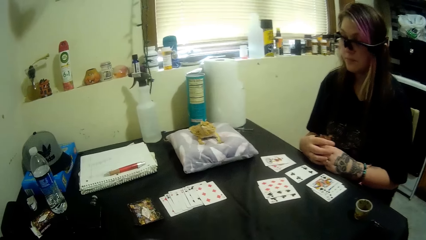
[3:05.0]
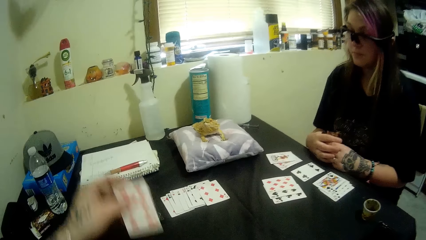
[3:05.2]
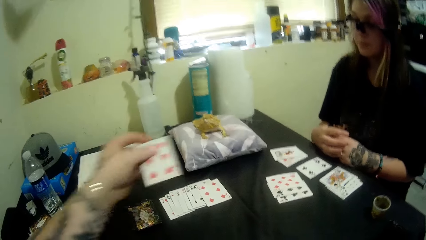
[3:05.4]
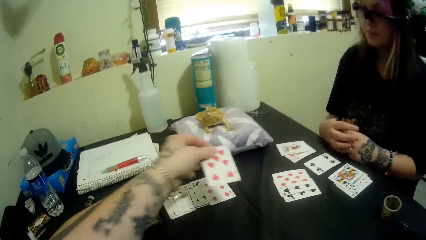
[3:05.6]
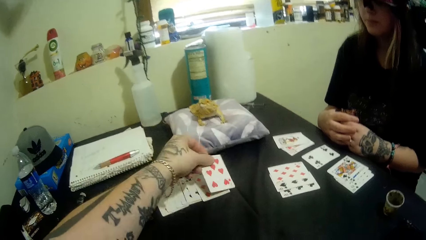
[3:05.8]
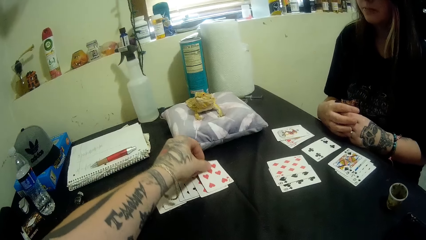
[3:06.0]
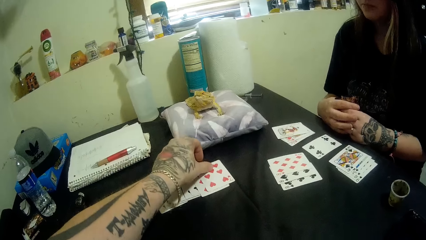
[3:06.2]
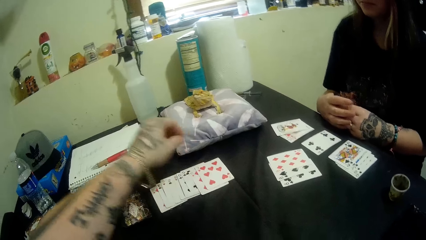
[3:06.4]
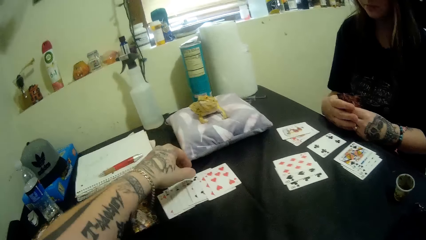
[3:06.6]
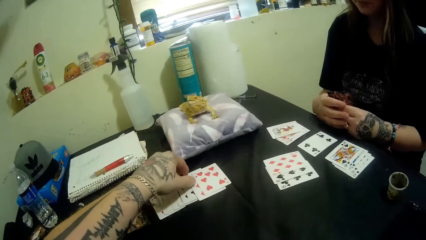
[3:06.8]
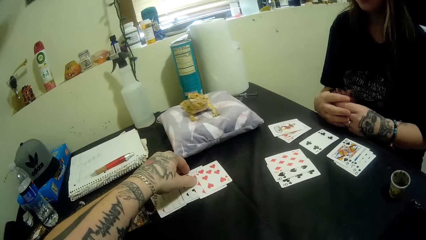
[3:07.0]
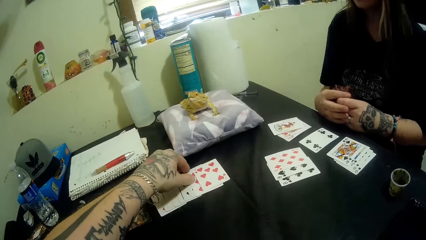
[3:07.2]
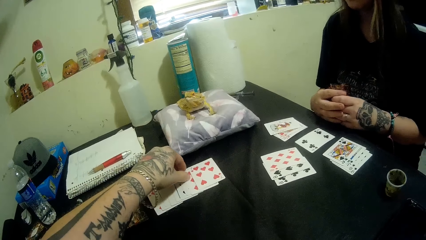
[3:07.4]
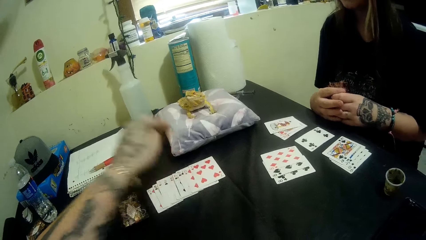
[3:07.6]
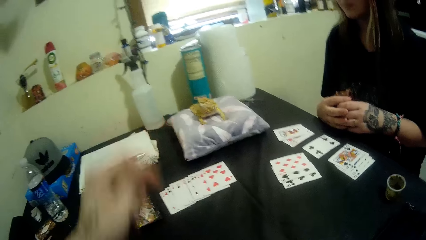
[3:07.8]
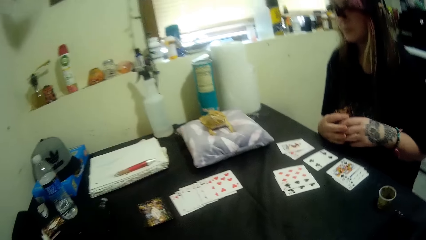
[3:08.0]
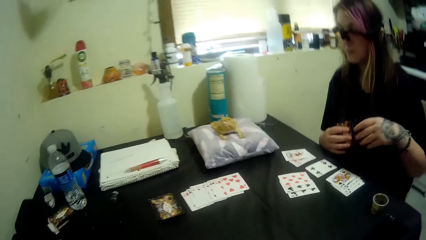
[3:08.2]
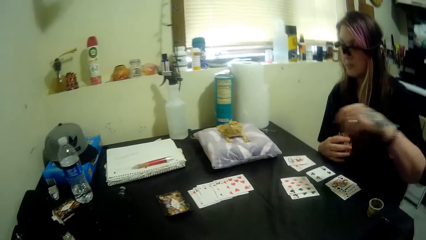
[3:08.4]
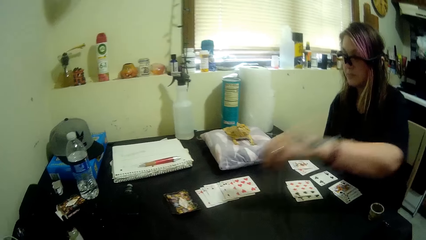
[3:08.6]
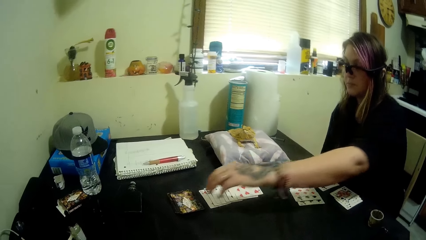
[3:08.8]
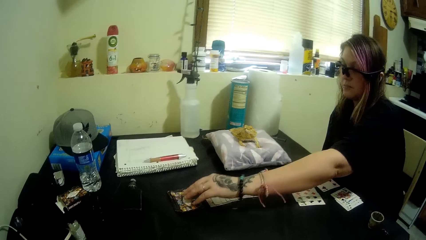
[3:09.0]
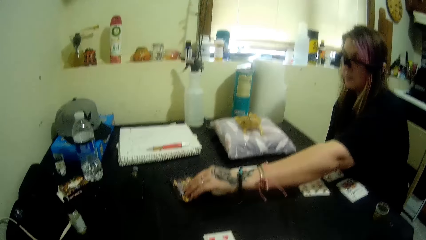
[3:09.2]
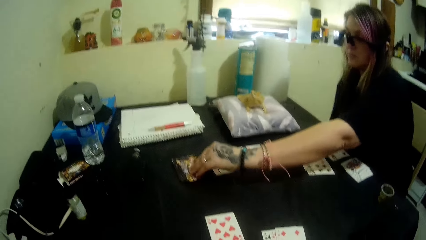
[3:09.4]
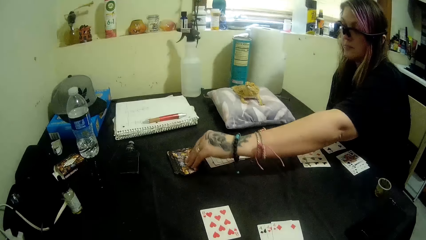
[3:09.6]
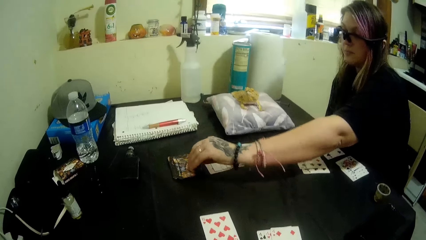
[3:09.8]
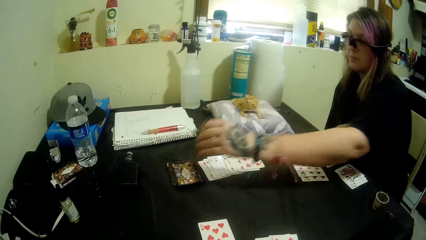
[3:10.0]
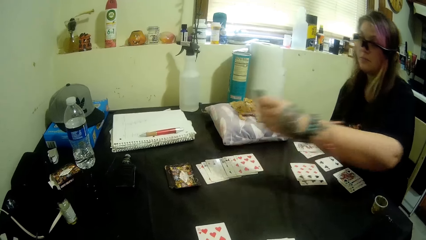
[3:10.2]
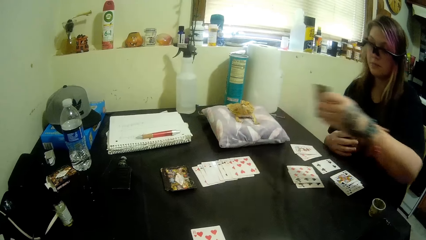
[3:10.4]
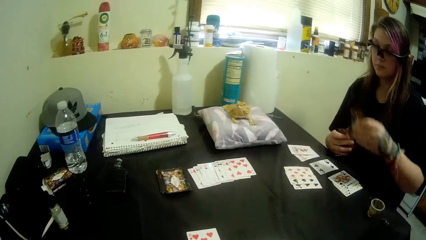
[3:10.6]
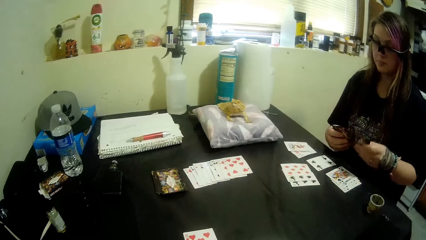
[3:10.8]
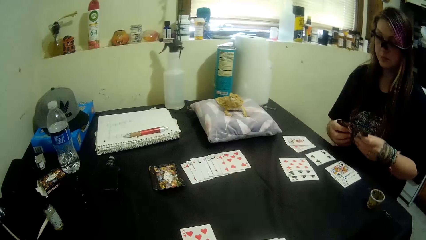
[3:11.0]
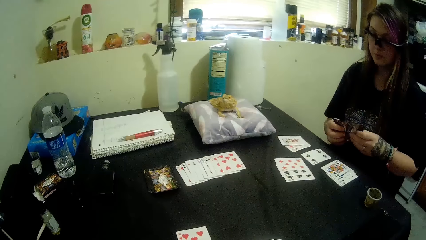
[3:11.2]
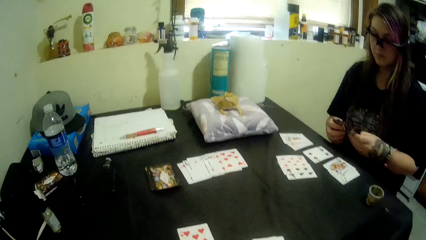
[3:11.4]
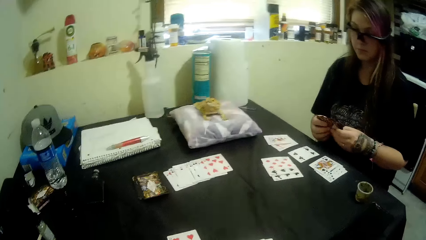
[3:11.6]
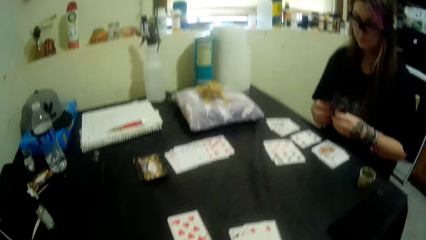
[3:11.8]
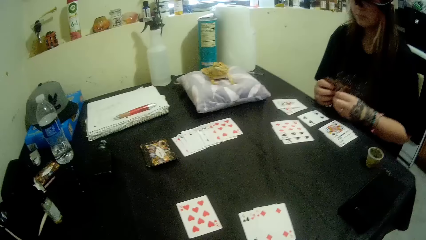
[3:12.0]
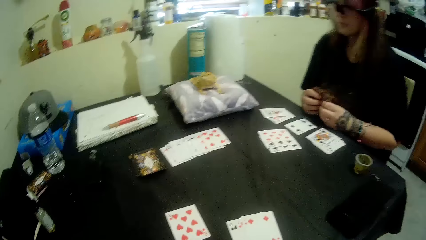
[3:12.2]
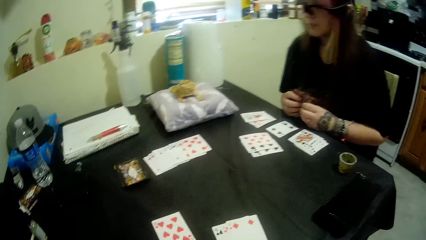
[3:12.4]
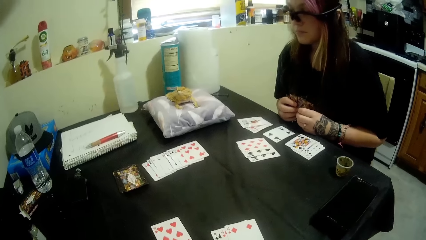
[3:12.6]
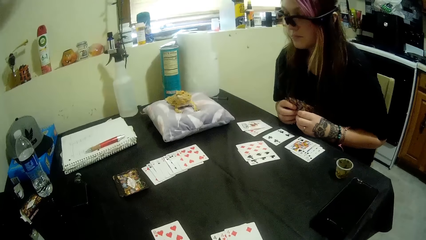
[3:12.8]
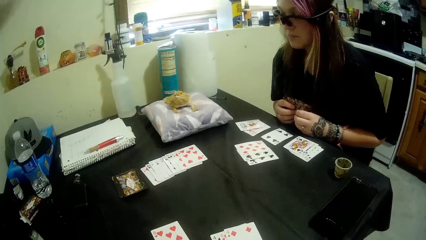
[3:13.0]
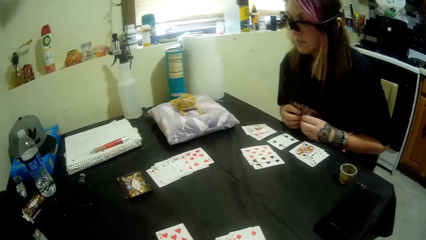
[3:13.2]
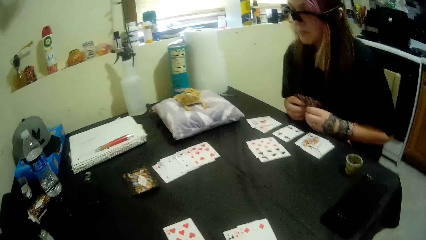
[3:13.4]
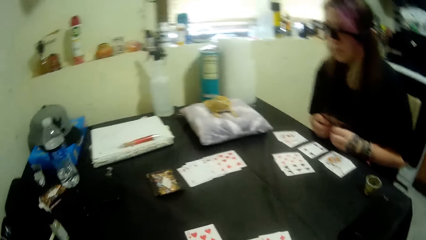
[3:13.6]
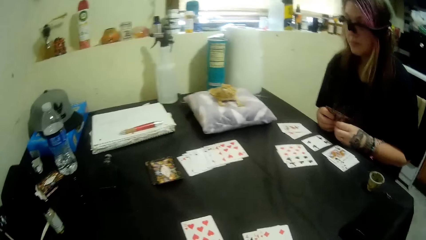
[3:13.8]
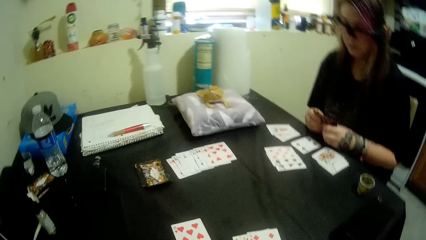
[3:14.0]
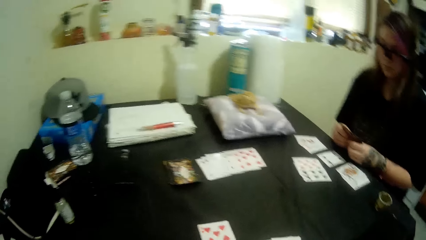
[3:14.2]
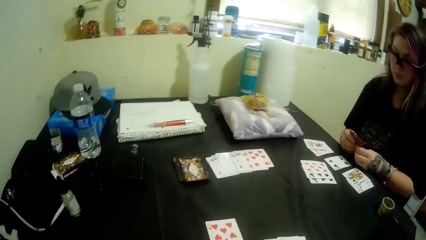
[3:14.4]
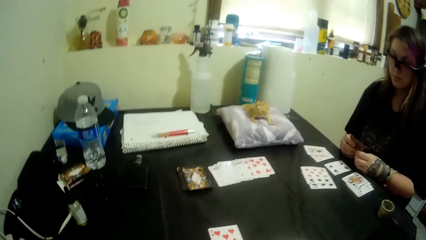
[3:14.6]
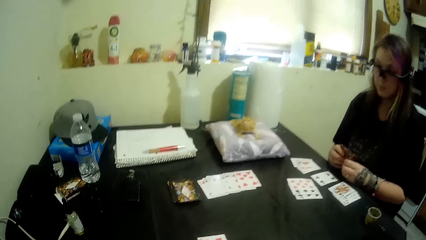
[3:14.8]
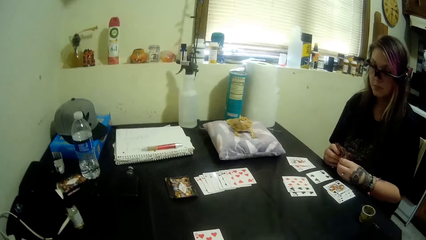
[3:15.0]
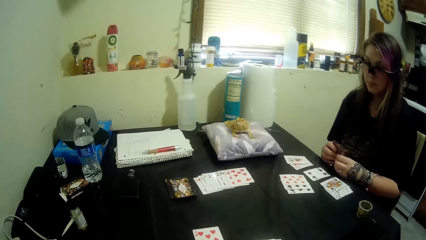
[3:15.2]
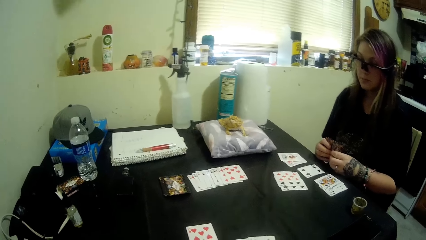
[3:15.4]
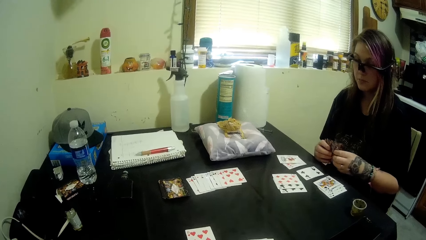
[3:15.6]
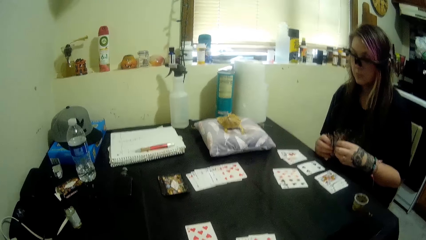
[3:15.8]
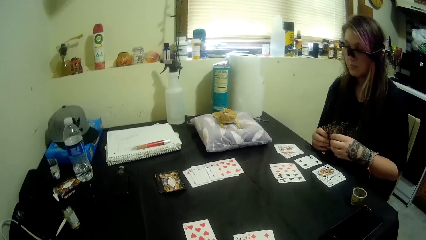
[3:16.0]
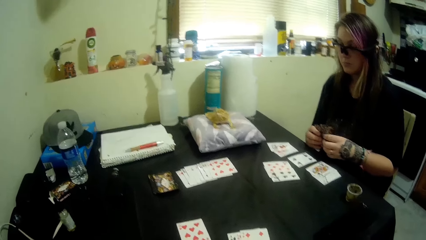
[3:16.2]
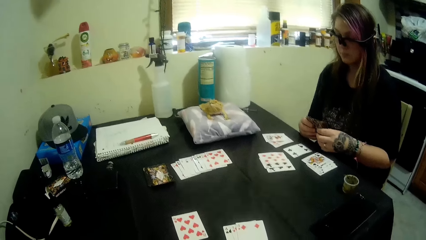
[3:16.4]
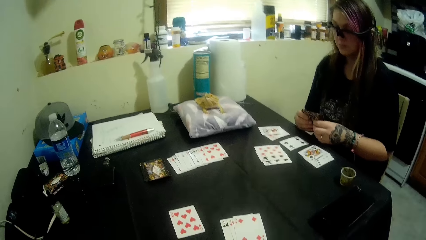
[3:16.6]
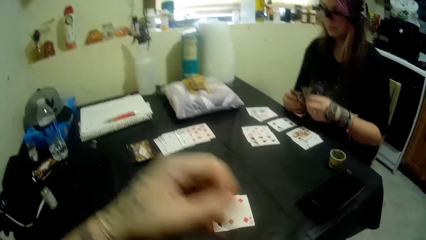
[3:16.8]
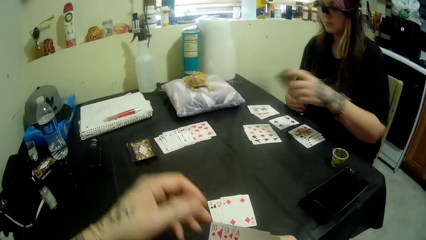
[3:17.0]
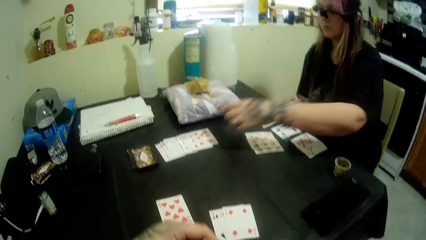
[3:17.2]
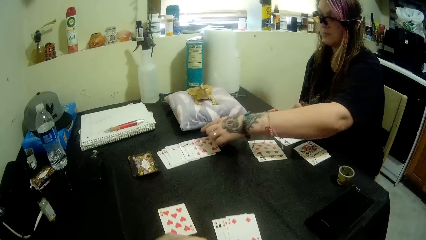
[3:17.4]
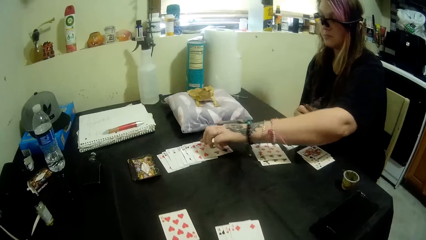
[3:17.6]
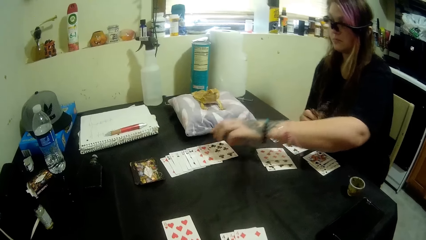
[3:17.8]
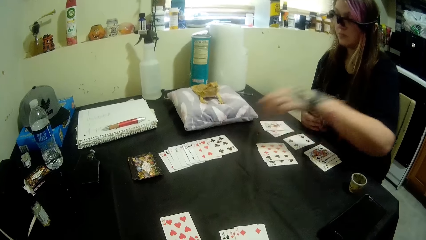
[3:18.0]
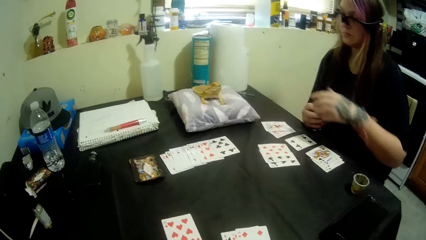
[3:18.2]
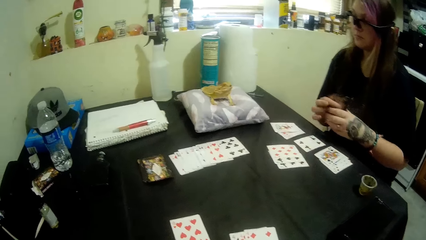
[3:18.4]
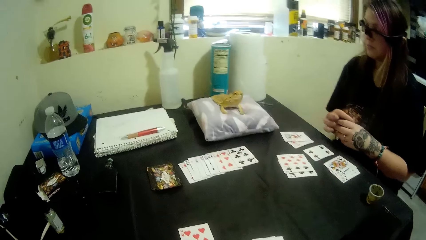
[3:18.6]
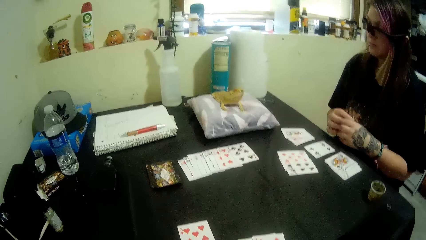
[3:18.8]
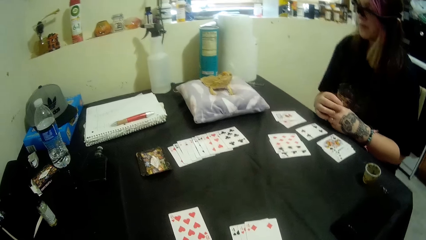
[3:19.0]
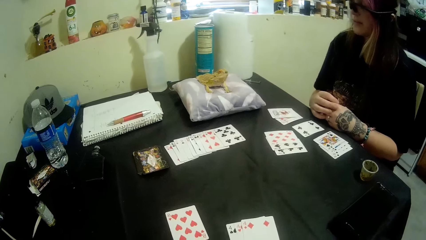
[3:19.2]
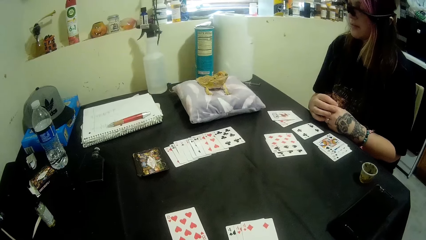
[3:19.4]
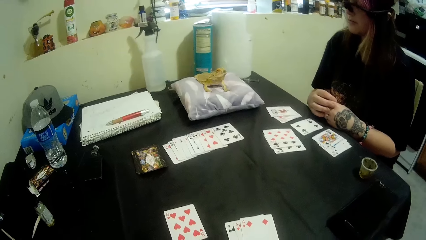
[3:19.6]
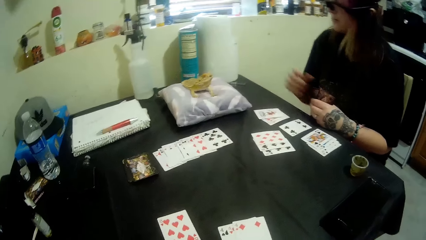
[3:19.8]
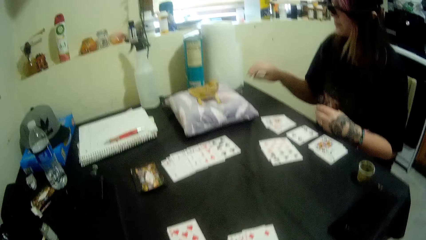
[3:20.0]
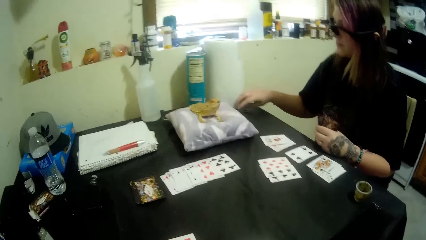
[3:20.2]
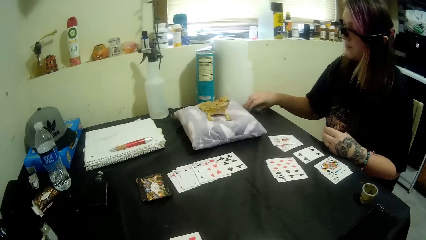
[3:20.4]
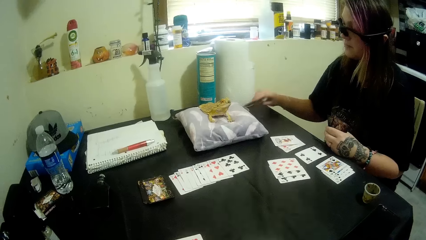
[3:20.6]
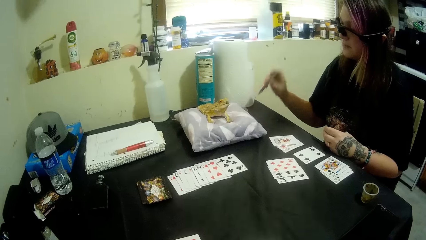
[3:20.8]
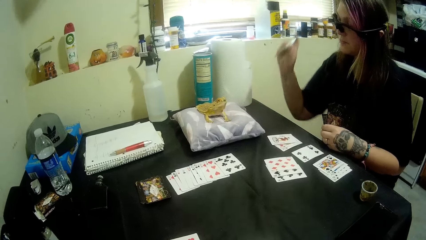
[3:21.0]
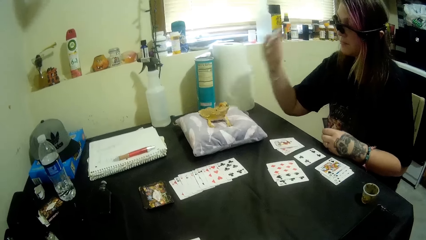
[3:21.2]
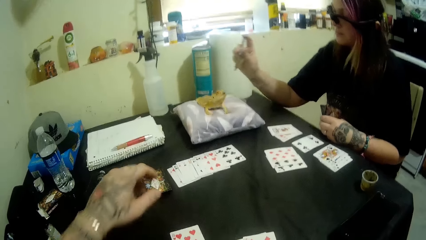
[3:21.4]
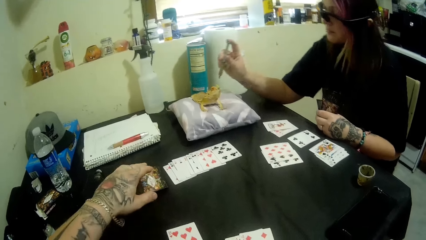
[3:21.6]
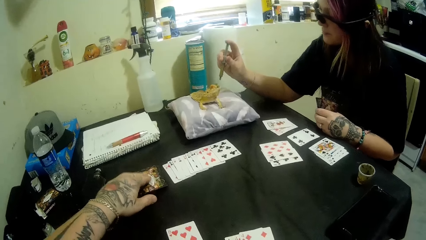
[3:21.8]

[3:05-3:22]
The camera wearer drops a card on the table with his left hand. He adjusts the cards on the table with his left hand. A woman picks up a card from the table with her left hand. The woman rests her hands on the table. The camera wearer looks around the room. The woman drops a card on the table with her left hand. The woman picks up the syringe from the table with her right hand. The camera wearer picks up a card from the table with his left hand.
